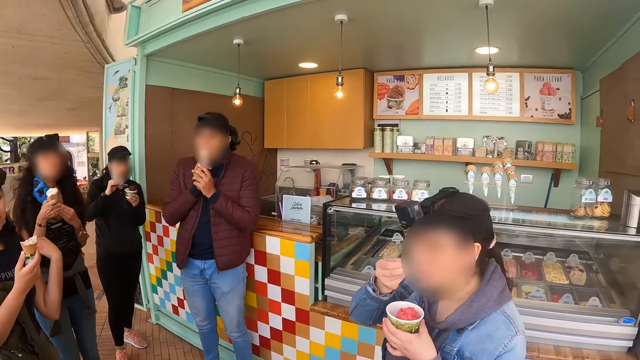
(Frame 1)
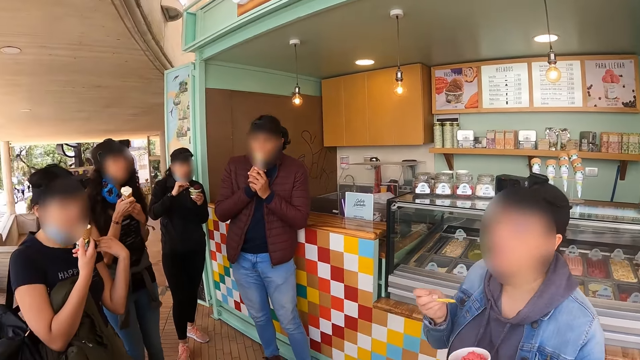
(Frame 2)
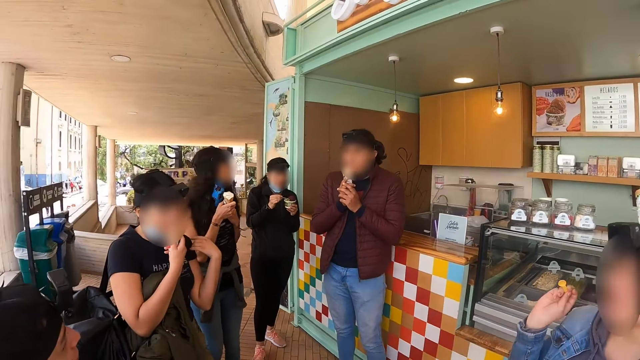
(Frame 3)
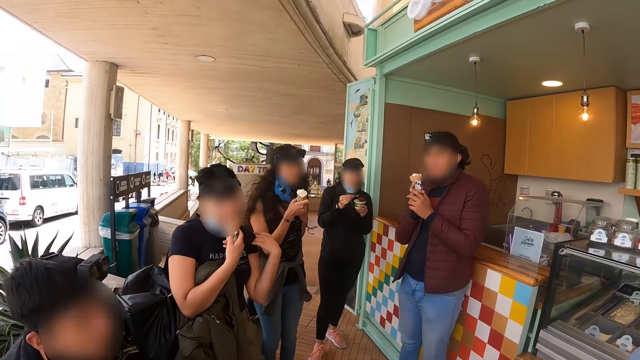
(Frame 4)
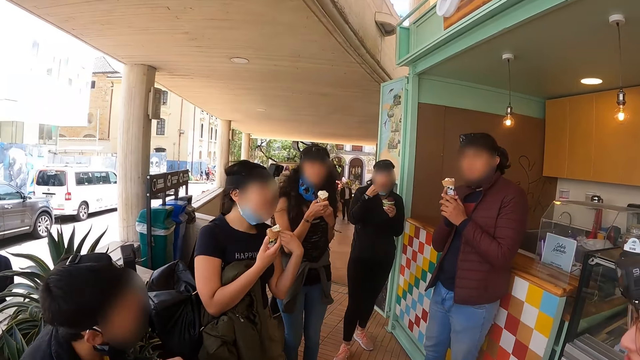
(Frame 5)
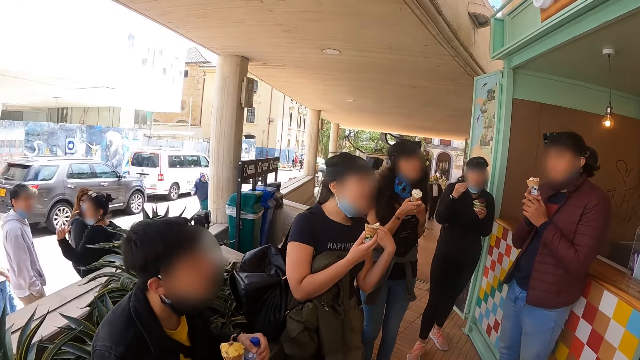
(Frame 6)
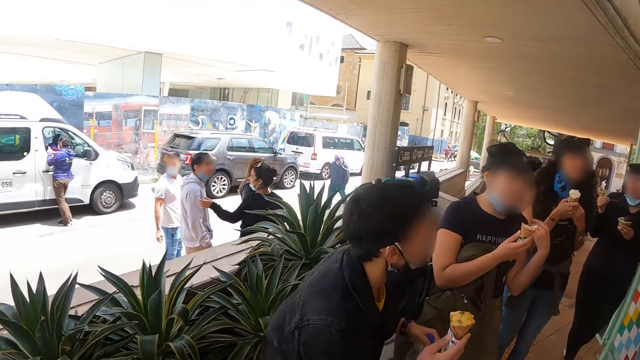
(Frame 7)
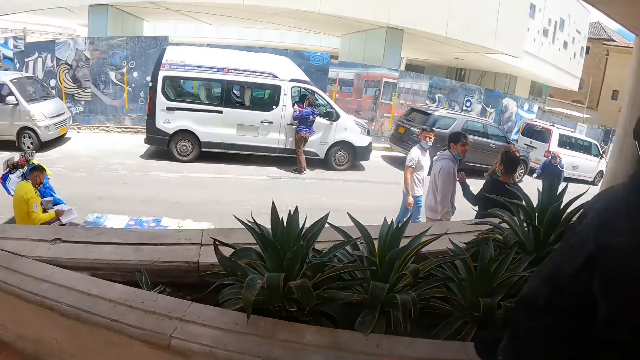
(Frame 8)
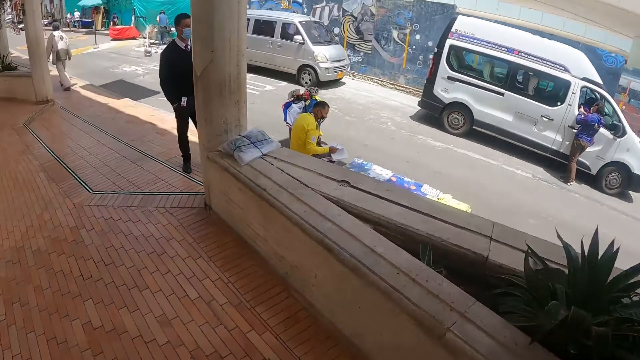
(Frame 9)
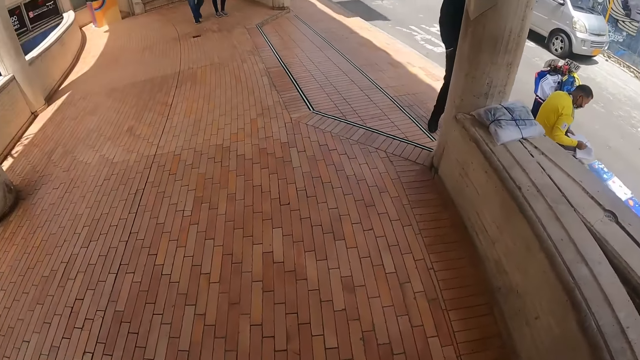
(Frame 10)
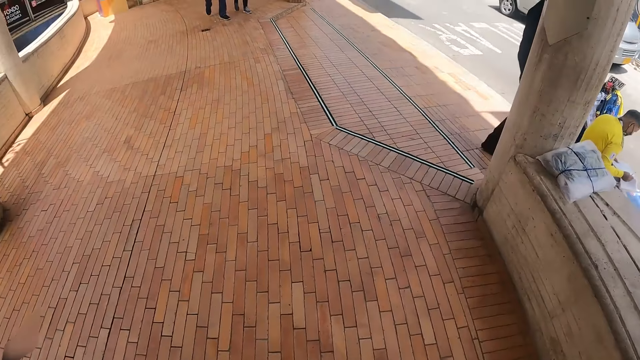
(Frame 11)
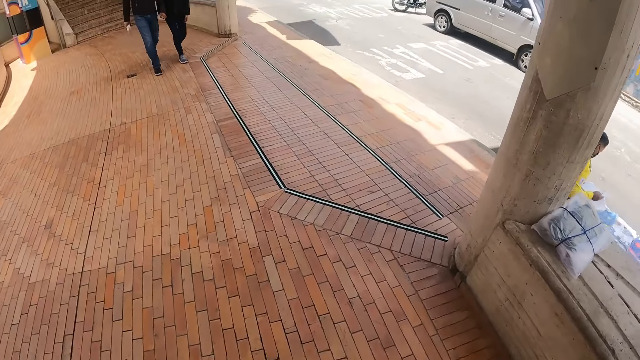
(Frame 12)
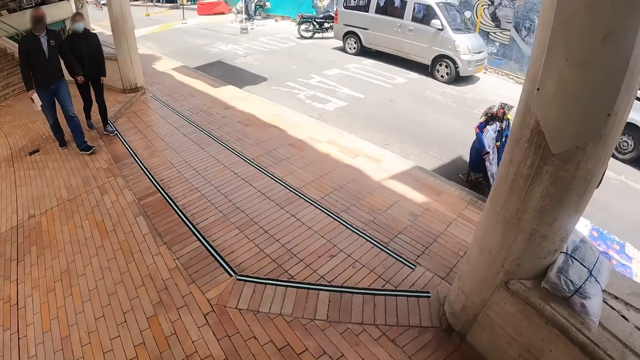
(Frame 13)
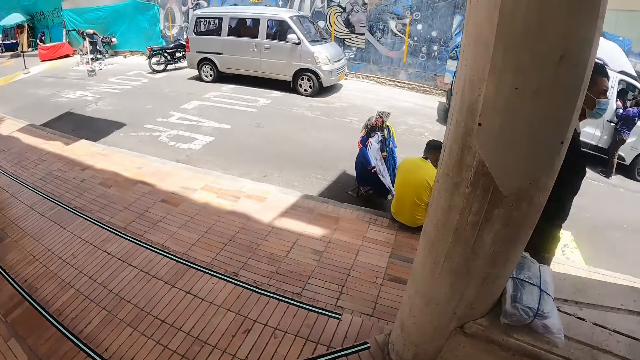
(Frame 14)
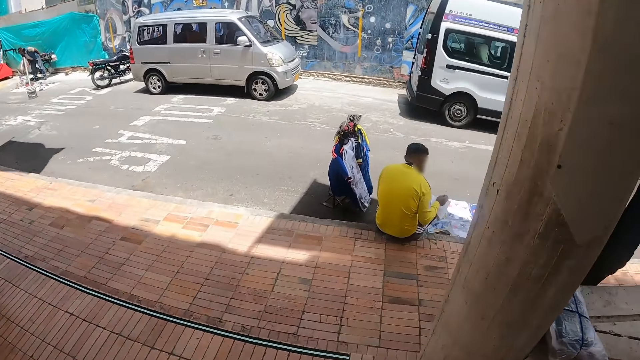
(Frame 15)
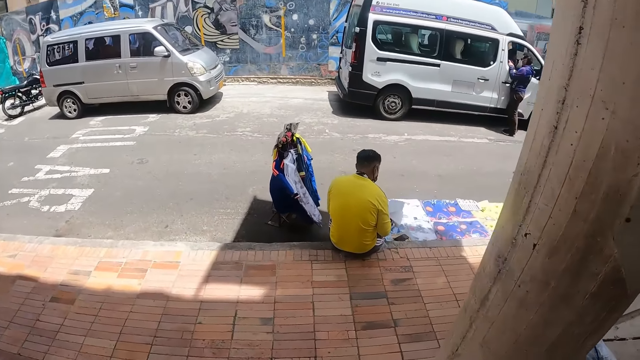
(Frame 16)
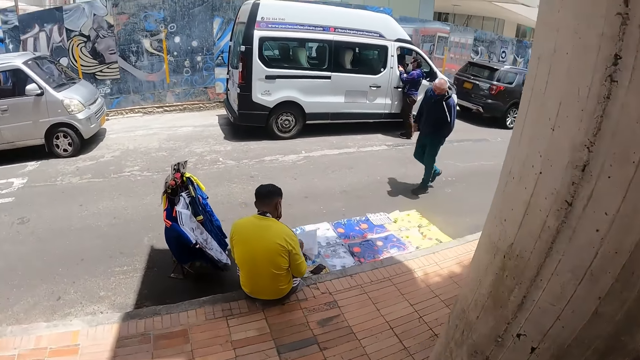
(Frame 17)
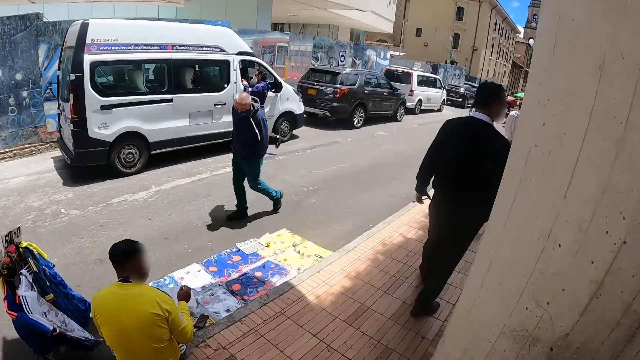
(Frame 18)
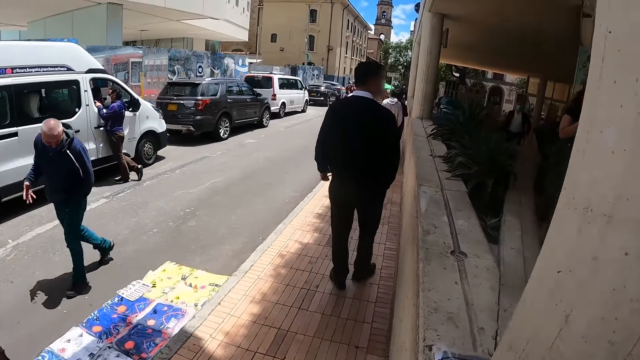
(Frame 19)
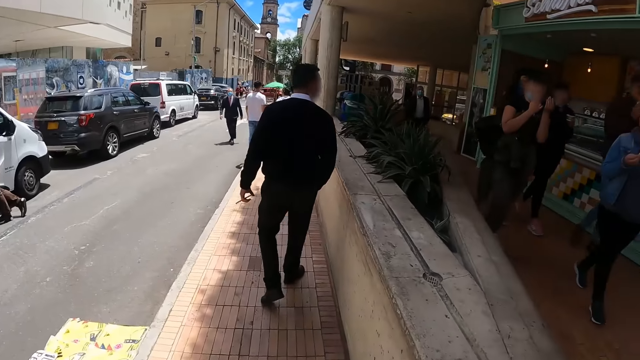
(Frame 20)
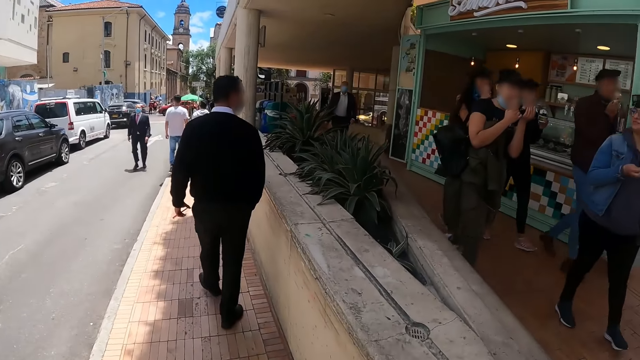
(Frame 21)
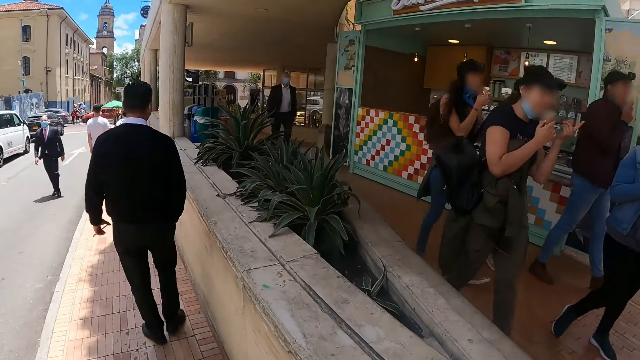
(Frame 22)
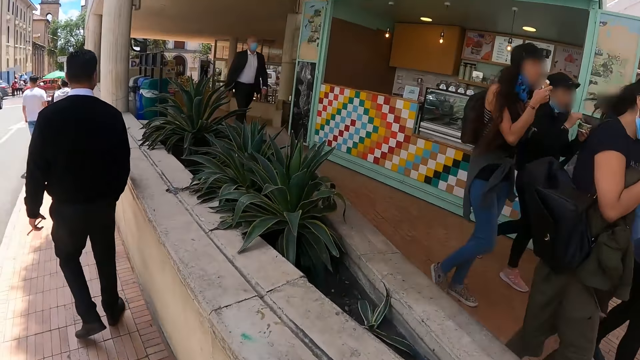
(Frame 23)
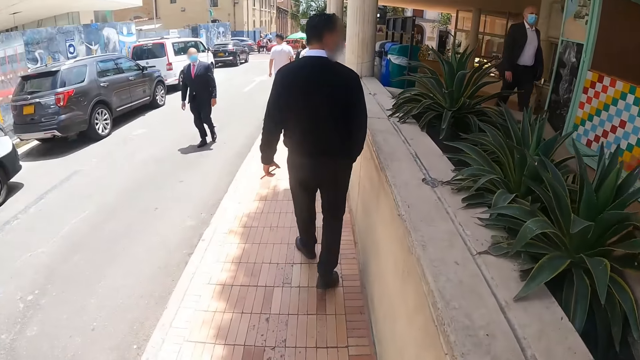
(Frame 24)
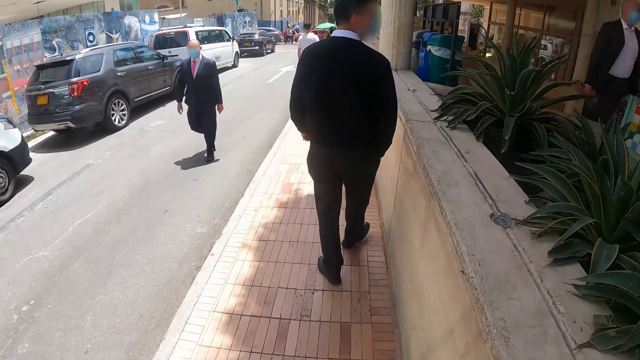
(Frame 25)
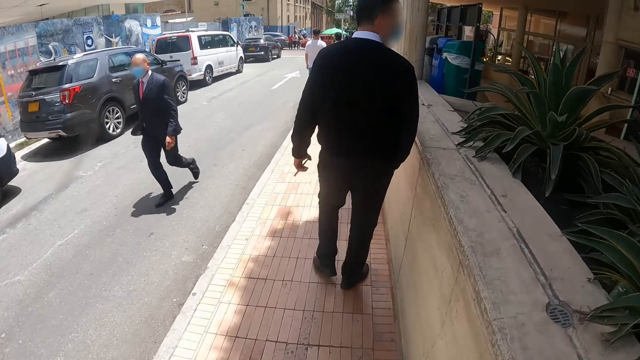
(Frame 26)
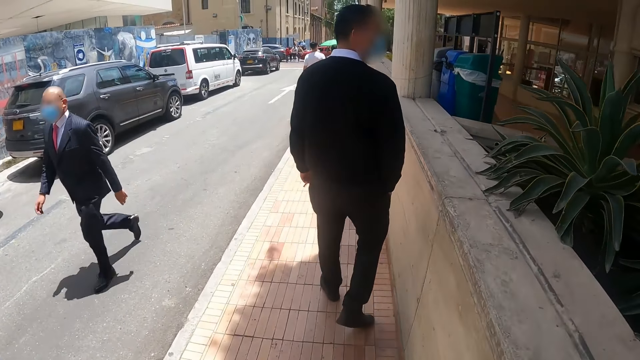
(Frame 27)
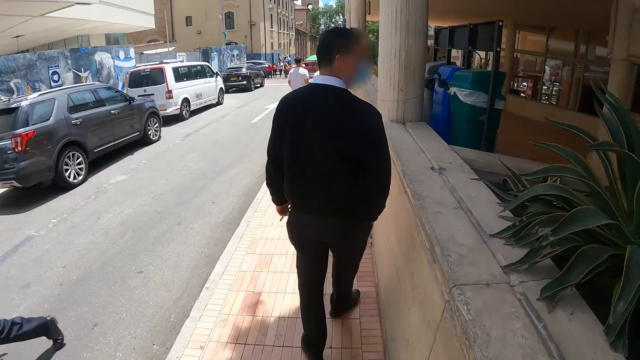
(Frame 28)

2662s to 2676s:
A lady eats an ice cream. The camera wearer turns around. A woman eats ice cream. A man stands. The camera wearer walks in the ice cream parlor. They walk on the road or sidewalk. The lady walks in the ice cream parlor.

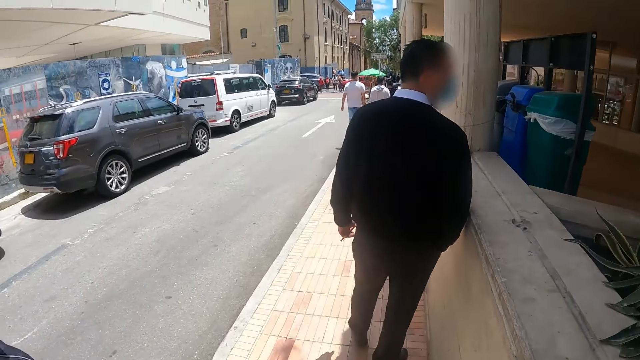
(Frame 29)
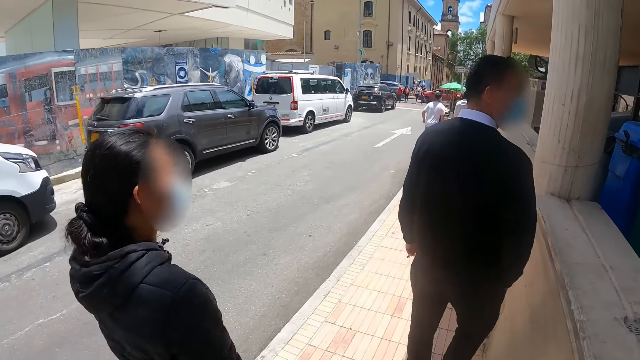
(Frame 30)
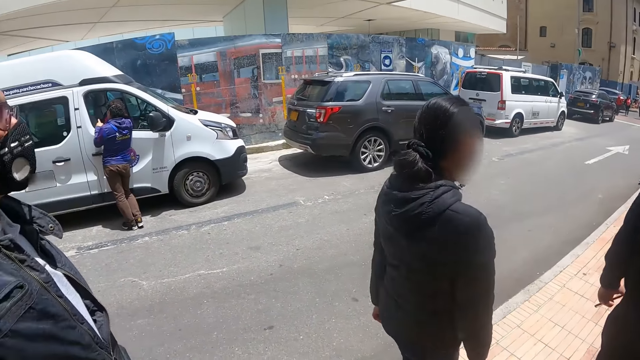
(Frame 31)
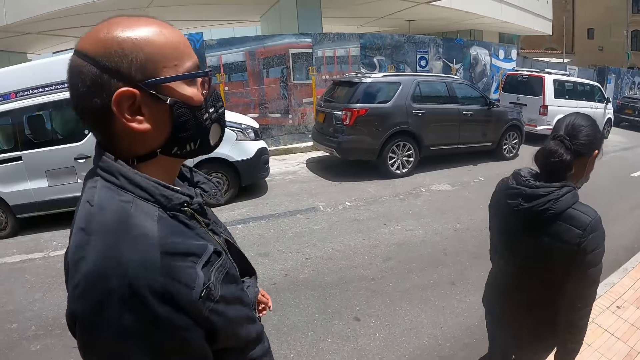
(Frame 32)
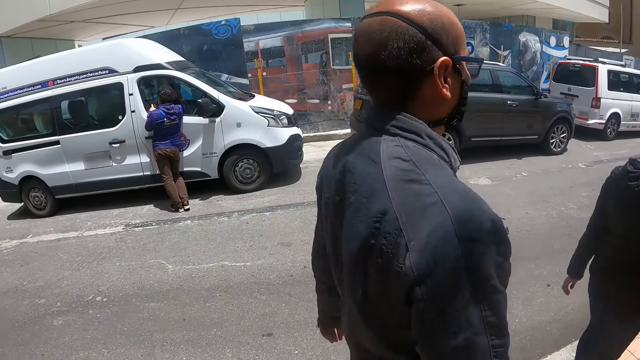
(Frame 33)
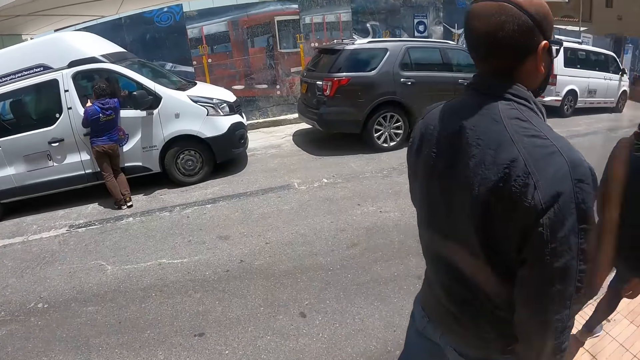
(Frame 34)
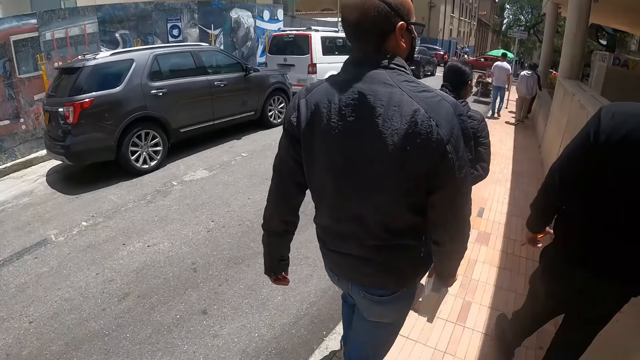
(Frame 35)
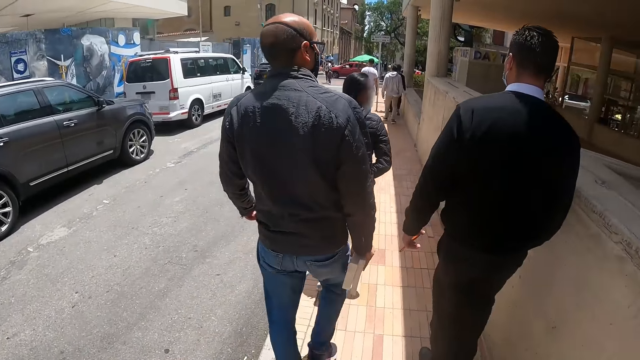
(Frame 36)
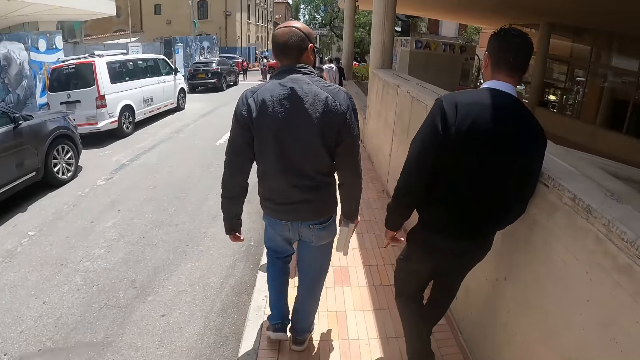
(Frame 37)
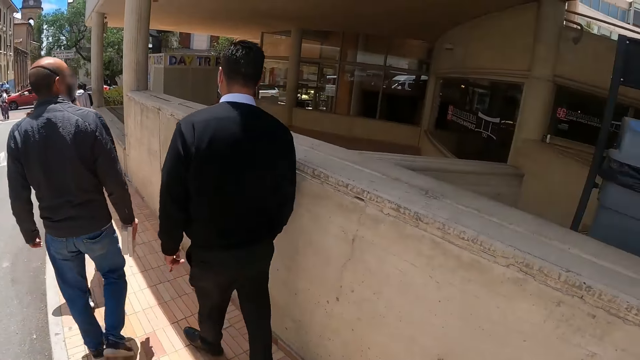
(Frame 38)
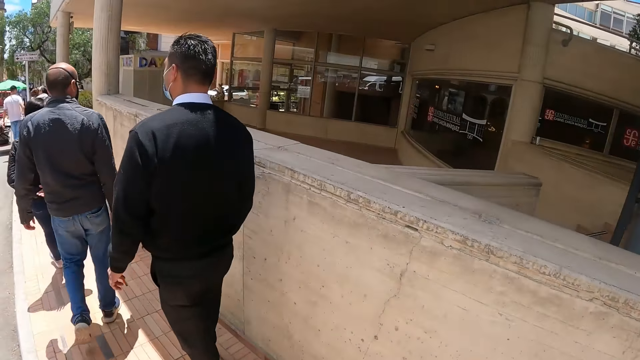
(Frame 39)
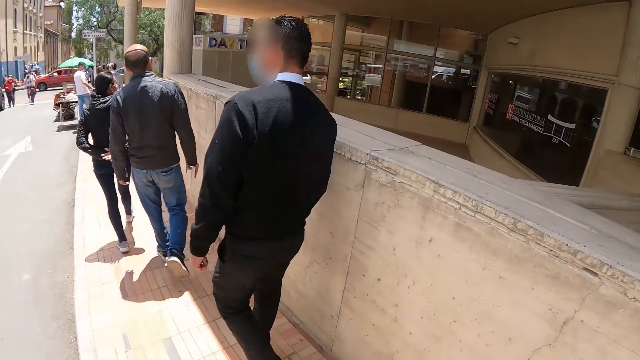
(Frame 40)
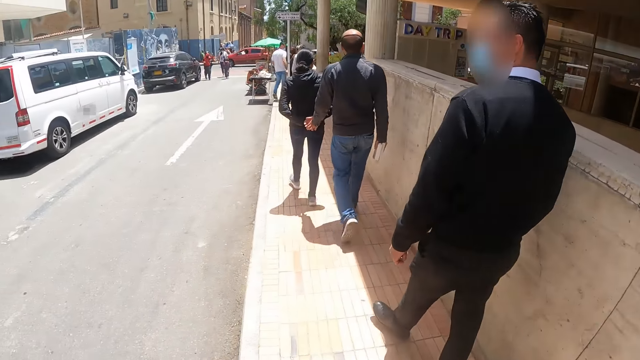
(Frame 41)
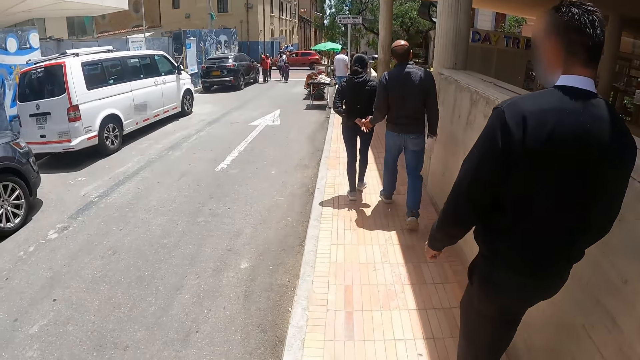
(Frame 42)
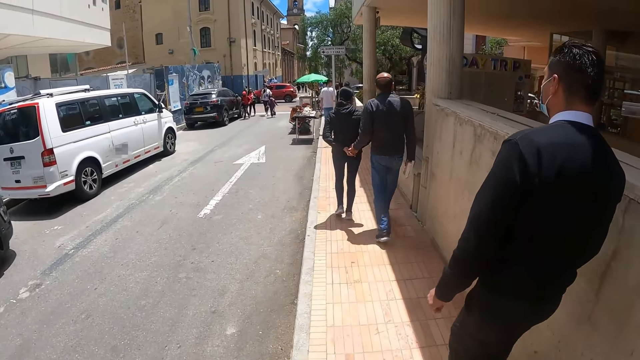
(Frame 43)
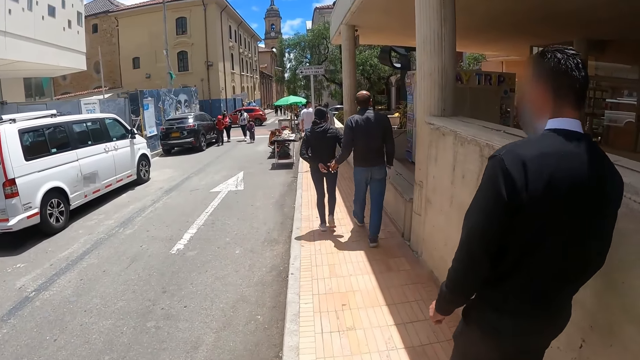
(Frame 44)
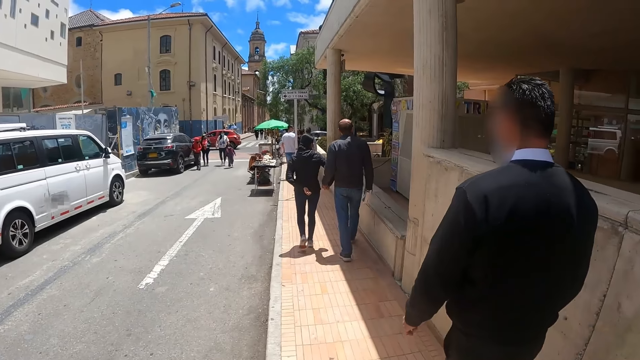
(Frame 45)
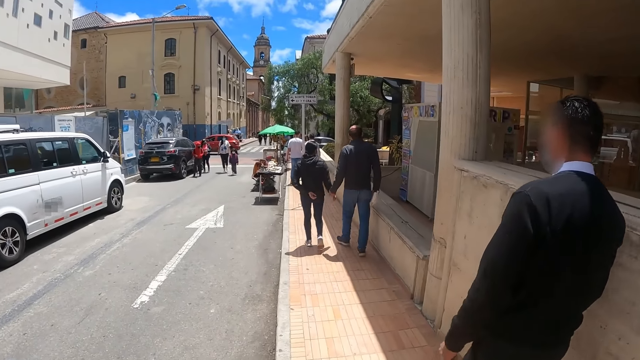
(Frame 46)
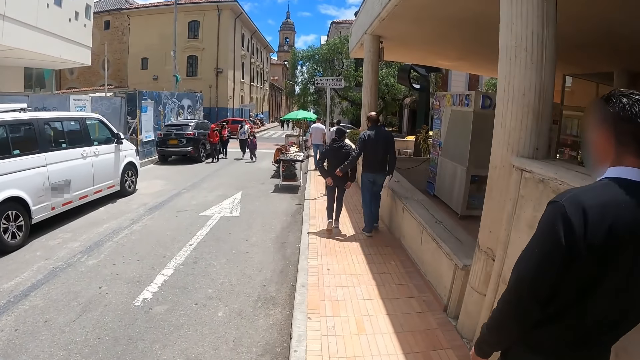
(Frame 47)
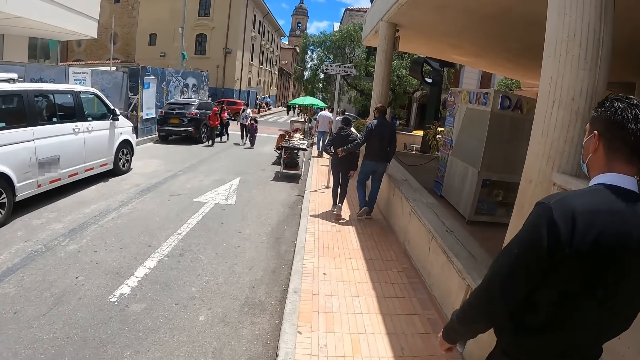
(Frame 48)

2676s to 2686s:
The camera wearer looks around. They walk on the road.
